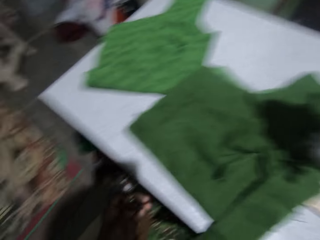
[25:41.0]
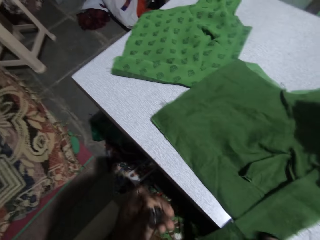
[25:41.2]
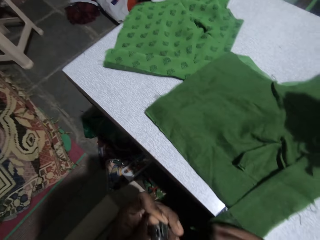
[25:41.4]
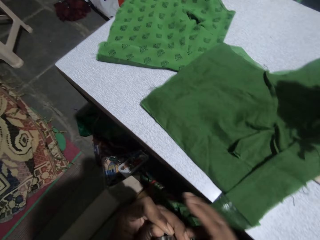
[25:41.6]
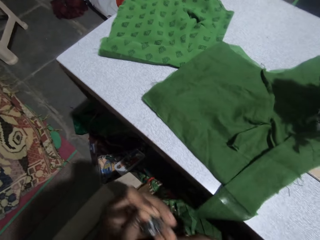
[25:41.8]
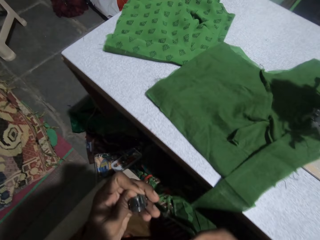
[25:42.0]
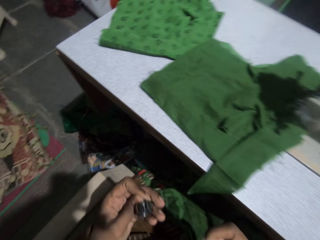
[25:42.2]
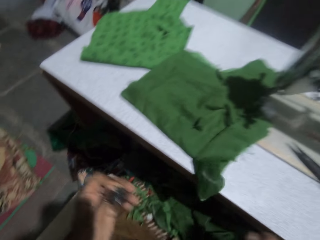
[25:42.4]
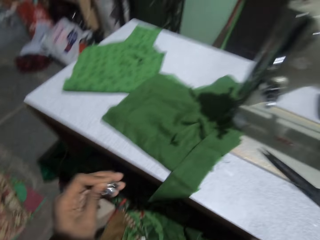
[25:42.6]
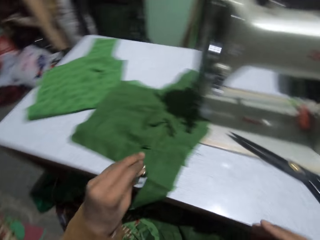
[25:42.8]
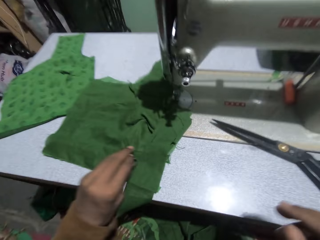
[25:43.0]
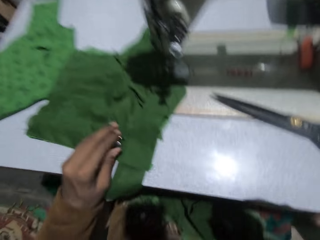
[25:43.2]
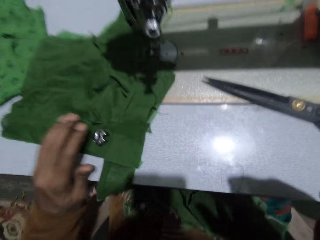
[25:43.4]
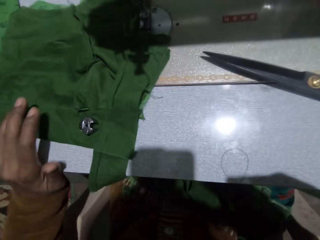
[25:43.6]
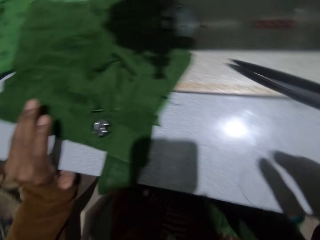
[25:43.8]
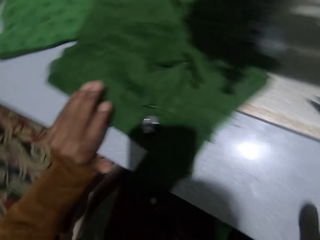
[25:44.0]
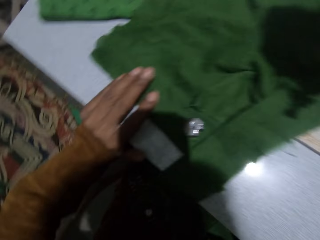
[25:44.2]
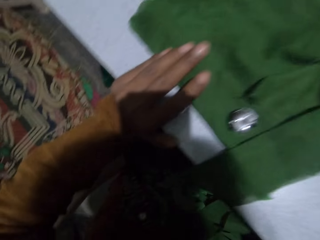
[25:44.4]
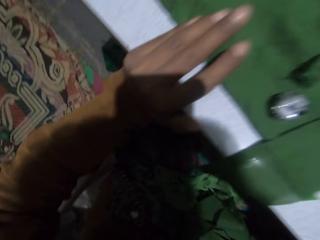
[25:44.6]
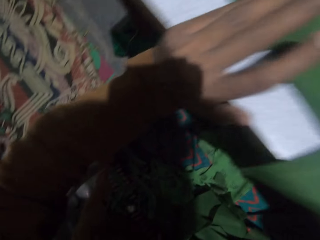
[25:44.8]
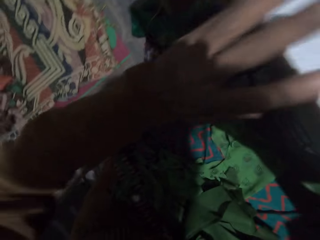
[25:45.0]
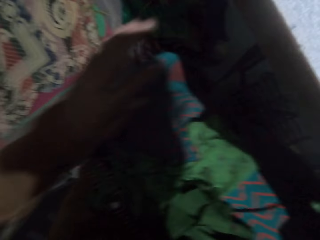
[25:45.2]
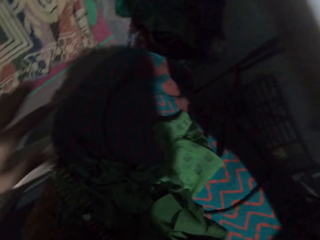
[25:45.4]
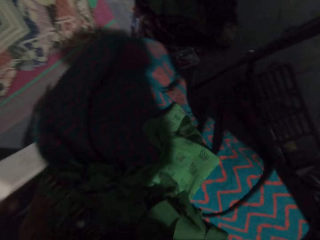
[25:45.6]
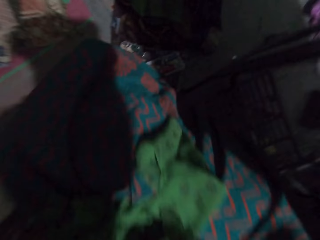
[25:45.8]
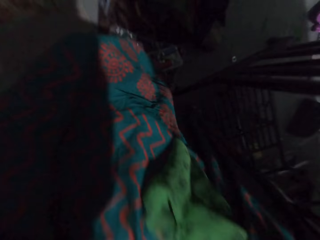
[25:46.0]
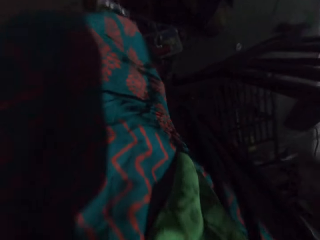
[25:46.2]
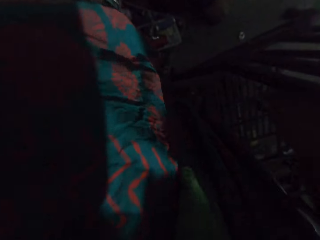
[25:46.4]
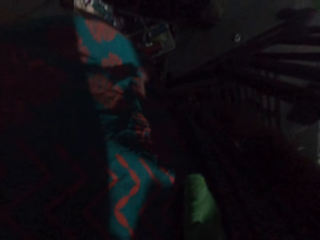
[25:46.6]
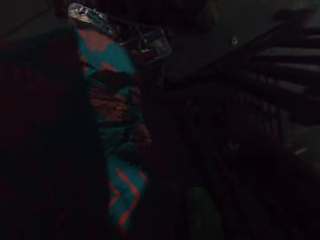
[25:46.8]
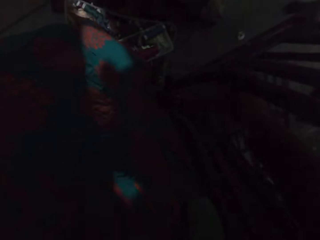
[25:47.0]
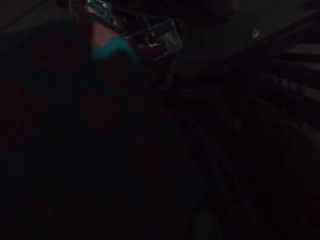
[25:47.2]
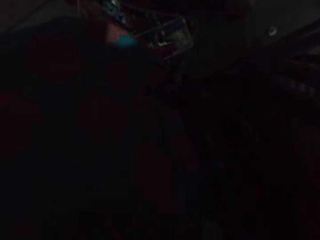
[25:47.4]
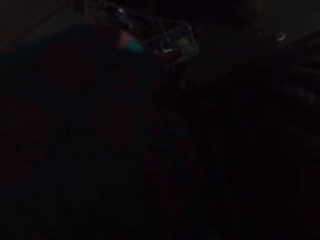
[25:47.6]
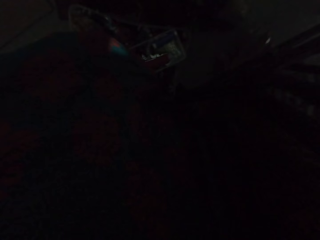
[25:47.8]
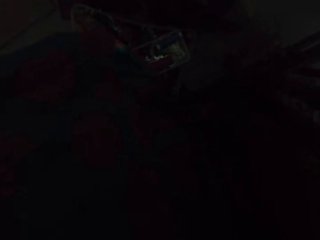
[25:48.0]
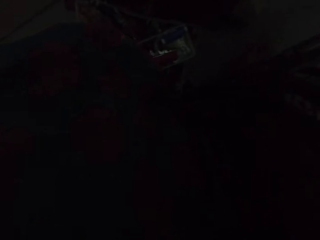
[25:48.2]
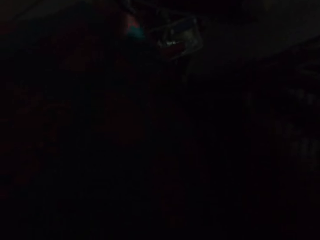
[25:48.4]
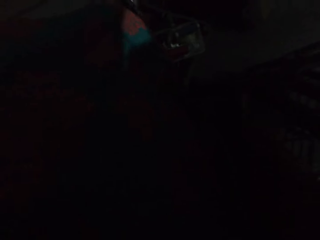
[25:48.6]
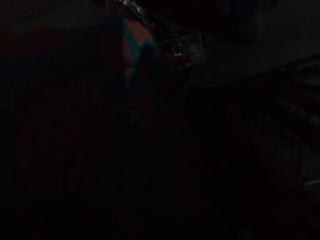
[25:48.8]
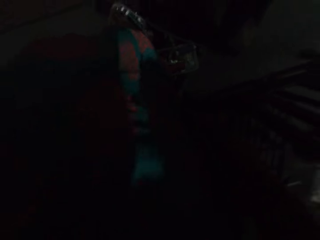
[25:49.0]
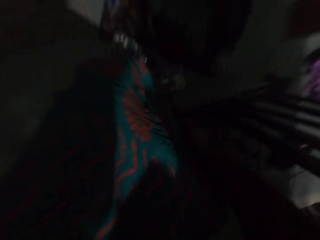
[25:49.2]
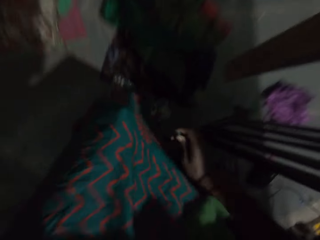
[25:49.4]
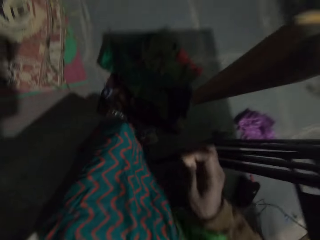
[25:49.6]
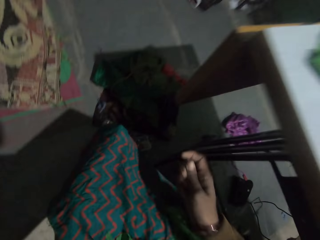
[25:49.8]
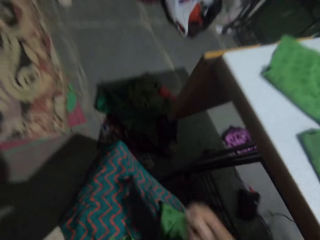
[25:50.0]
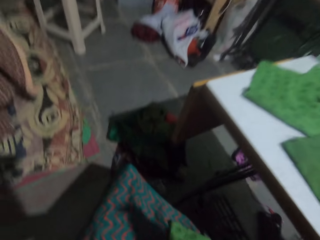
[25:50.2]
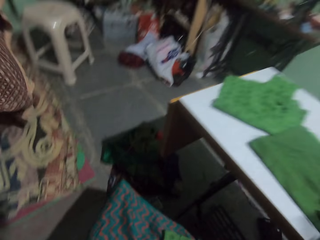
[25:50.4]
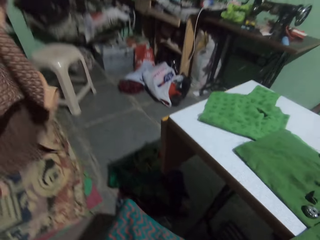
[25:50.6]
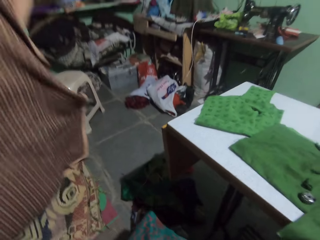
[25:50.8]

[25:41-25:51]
The camera wearer holds something. She adjusts the thread on the bobbin with her right hand. She puts the bobbin case on the sewing machine. She turns under the sewing machine. She picks up a bobbin on the floor with her right hand.

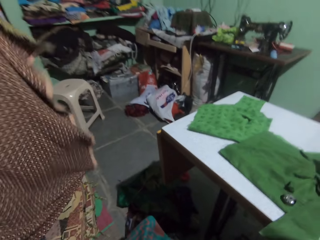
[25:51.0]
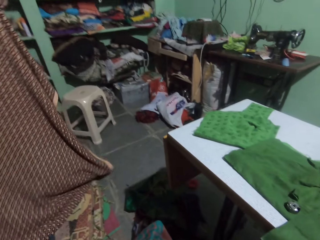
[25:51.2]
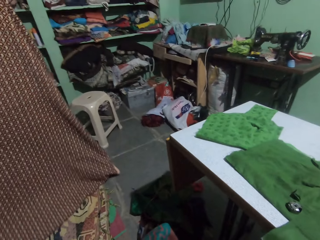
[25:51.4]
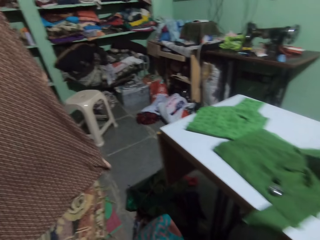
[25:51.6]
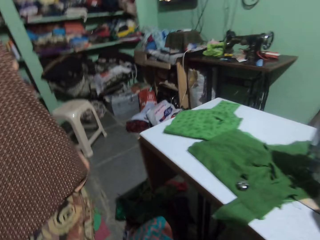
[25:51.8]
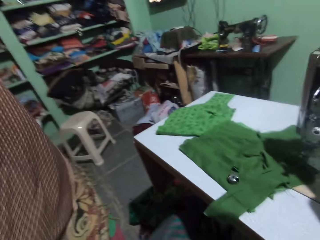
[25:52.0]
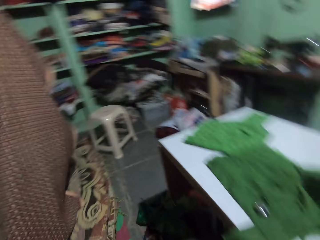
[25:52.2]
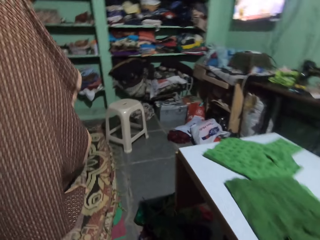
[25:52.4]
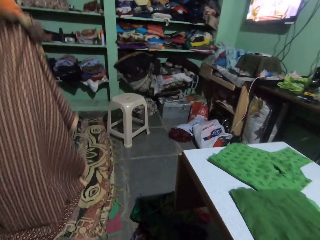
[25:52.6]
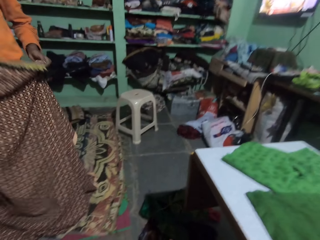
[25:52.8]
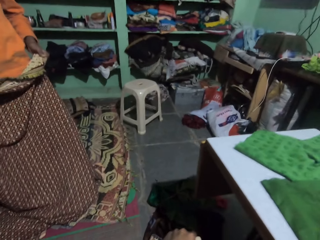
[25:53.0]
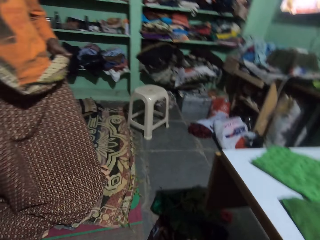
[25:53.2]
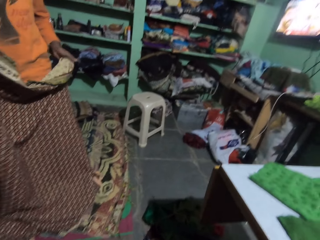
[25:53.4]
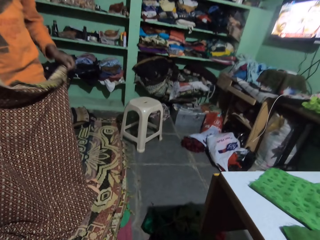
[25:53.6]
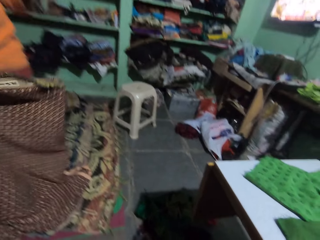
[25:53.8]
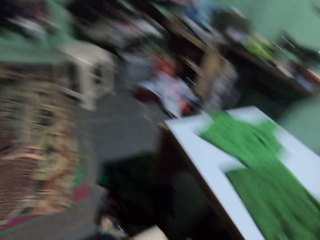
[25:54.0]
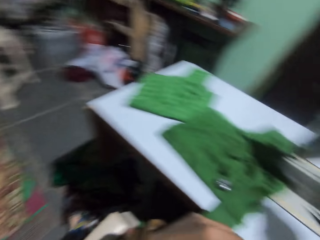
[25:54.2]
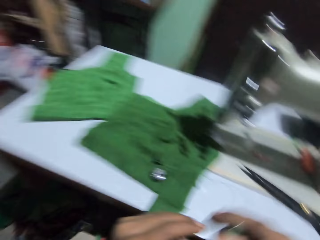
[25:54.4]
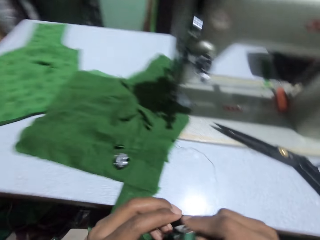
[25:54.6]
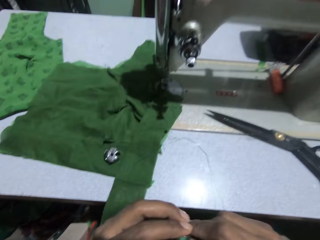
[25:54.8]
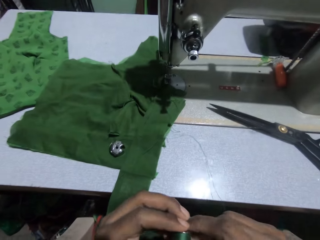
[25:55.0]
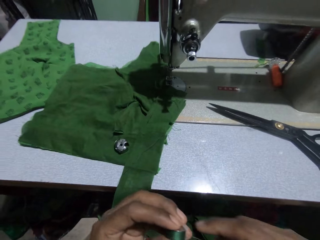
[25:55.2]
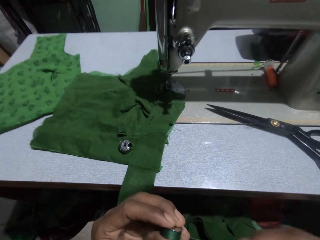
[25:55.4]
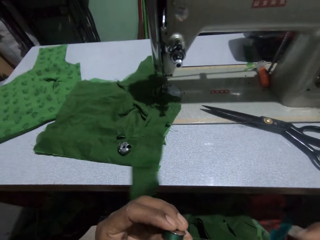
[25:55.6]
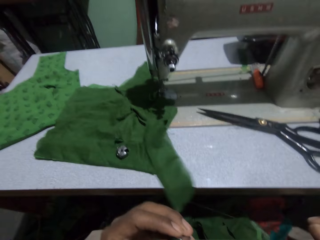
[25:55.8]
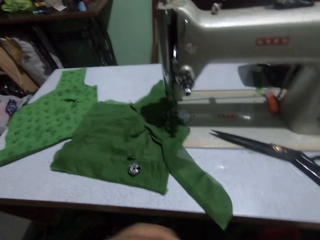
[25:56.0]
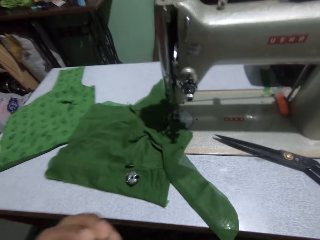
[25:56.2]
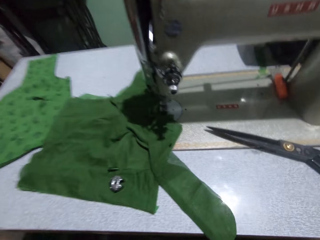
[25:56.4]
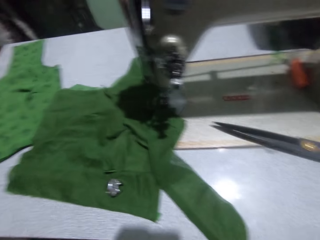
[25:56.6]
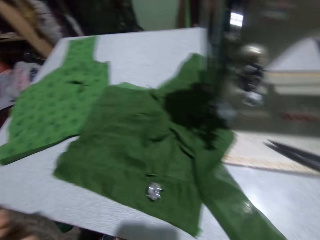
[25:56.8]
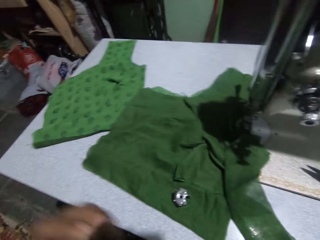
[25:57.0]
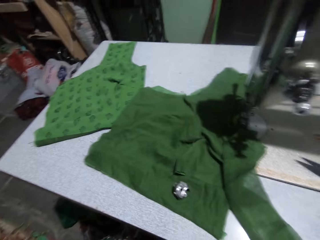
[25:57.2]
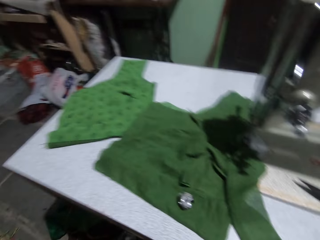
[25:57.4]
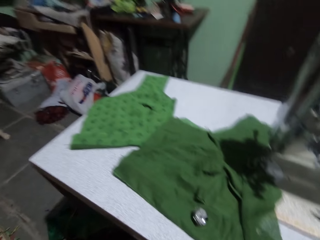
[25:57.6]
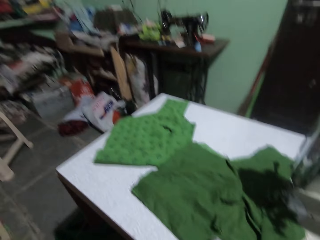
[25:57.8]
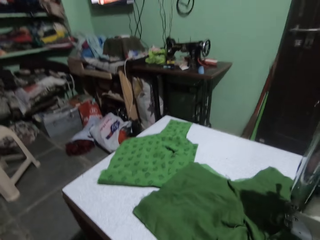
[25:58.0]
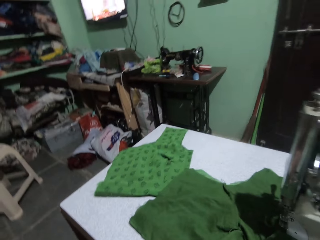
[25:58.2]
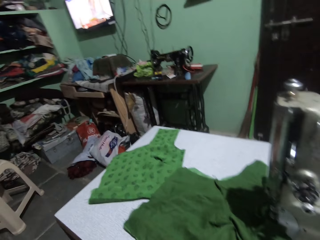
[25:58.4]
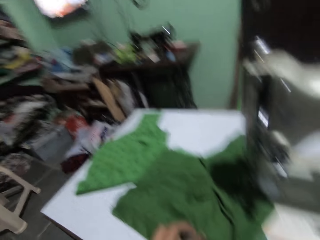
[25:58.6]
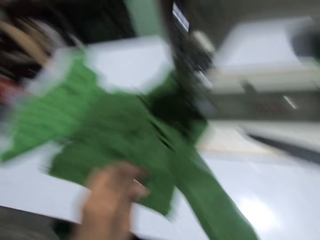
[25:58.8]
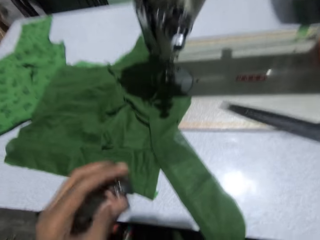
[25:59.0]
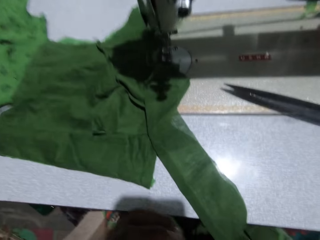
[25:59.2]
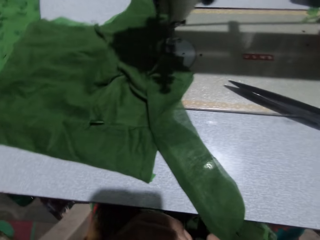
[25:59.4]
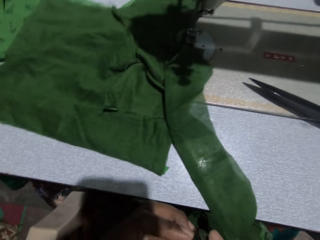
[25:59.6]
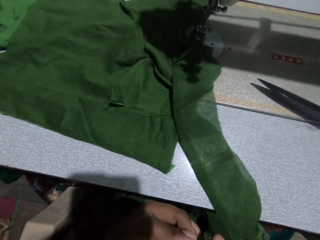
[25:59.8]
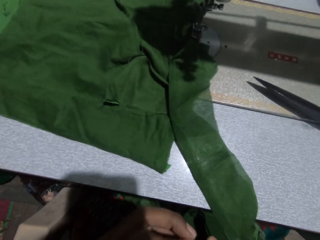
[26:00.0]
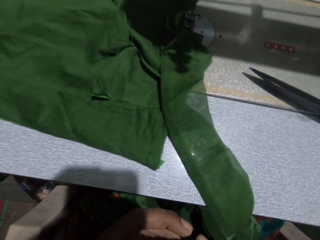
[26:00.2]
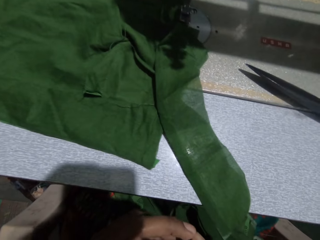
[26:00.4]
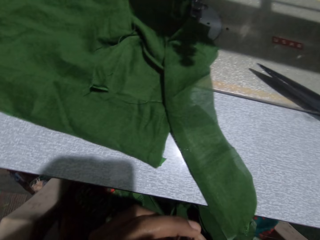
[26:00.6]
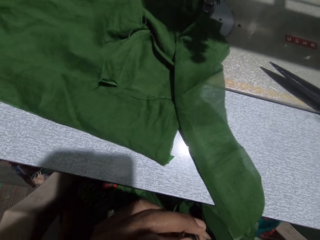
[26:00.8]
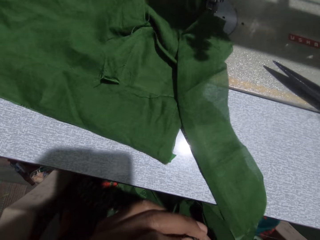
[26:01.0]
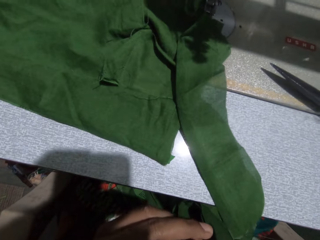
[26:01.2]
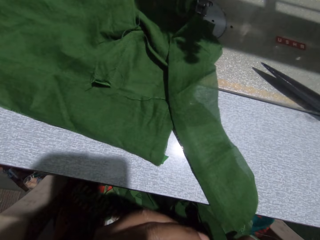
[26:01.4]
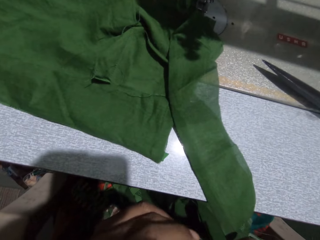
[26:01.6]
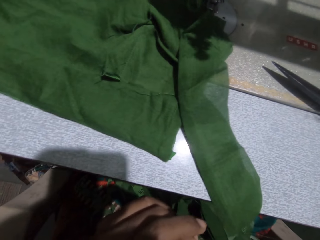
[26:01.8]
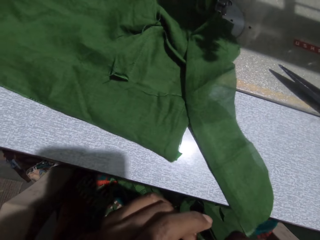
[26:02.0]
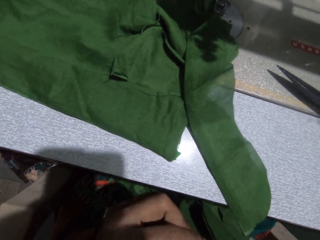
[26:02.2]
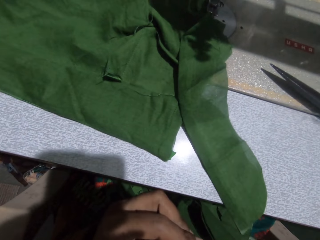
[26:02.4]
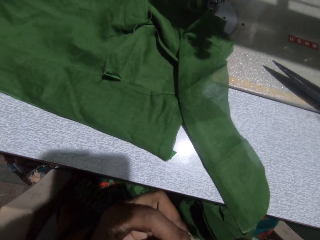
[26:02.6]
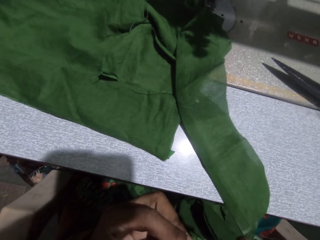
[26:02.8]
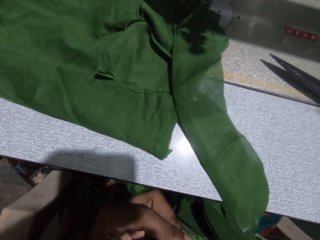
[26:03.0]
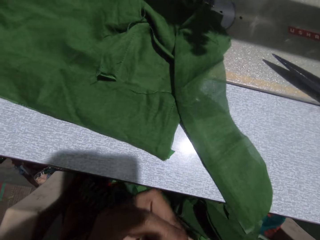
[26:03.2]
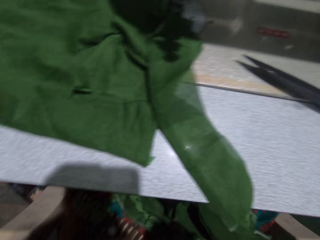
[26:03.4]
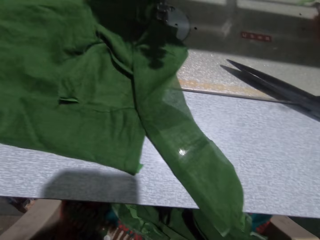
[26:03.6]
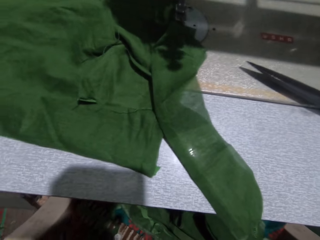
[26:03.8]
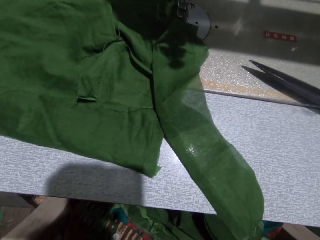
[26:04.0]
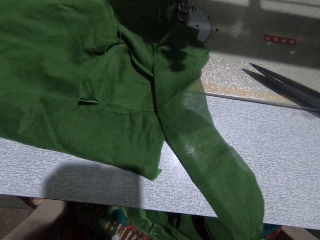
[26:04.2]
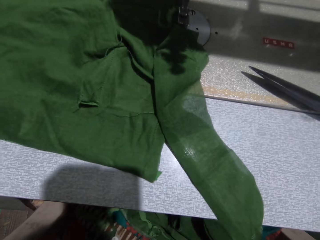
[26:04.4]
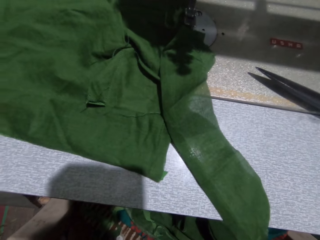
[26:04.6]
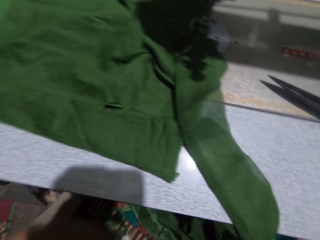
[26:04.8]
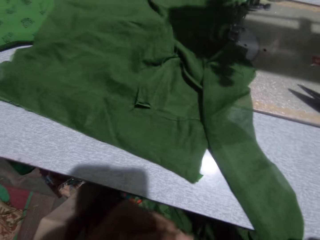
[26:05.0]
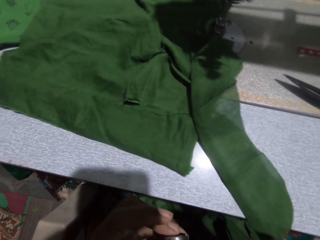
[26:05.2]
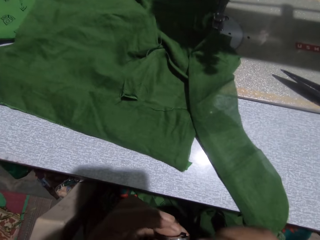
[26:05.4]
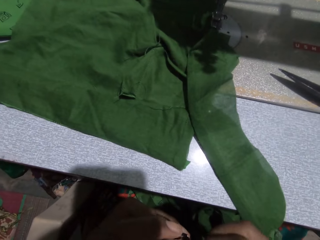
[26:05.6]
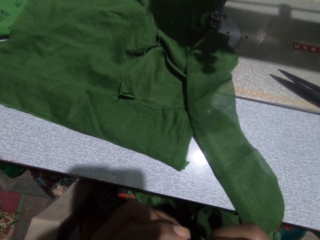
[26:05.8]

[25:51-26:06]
A person holds a sheet. The camera wearer adjusts the bobbin in her hands. She turns around the room. She picks up the bobbin case on the sewing machine with her left hand. She puts the bobbin in her right hand into the case in her left hand. She holds something.
